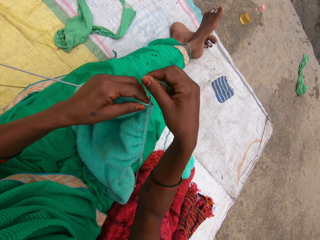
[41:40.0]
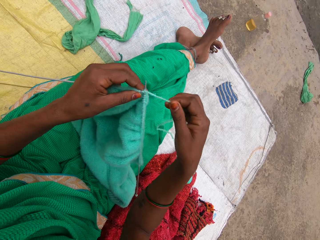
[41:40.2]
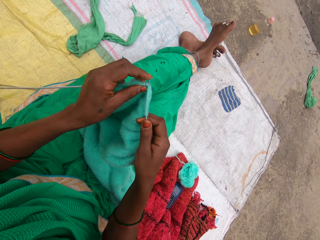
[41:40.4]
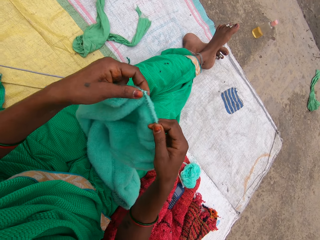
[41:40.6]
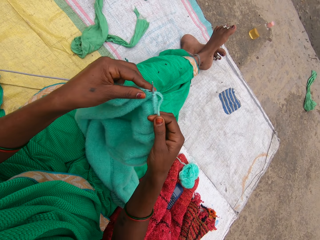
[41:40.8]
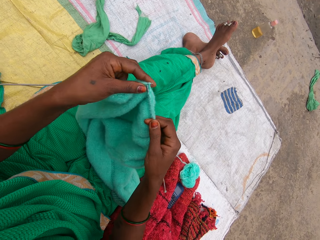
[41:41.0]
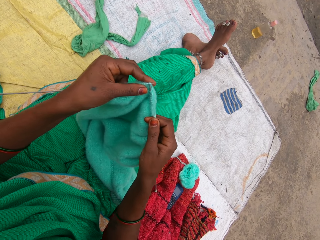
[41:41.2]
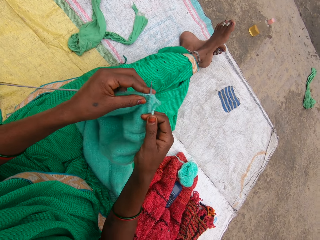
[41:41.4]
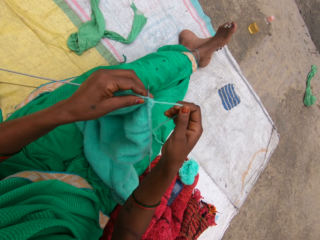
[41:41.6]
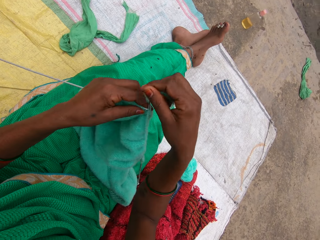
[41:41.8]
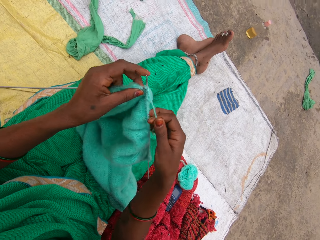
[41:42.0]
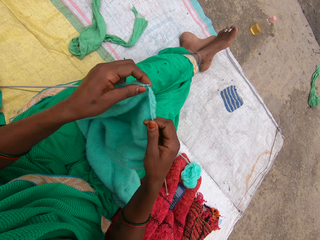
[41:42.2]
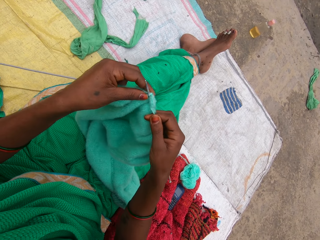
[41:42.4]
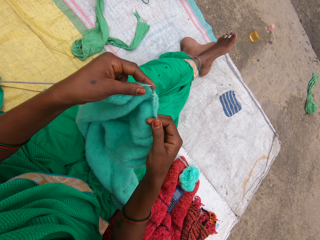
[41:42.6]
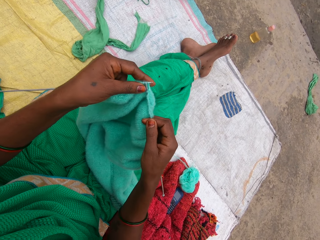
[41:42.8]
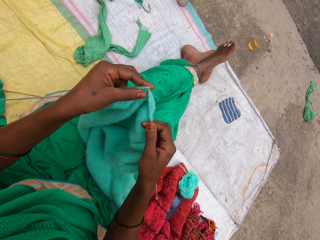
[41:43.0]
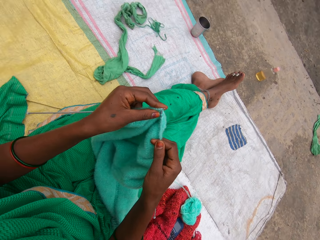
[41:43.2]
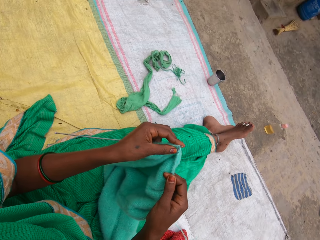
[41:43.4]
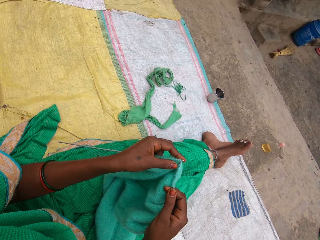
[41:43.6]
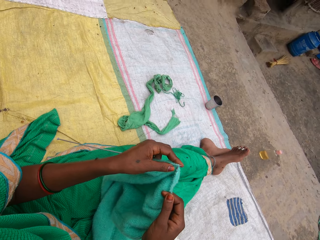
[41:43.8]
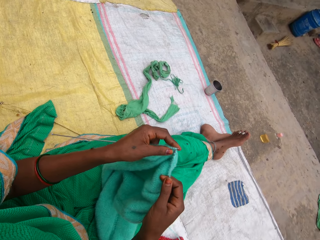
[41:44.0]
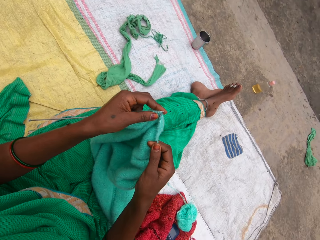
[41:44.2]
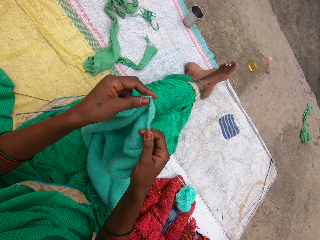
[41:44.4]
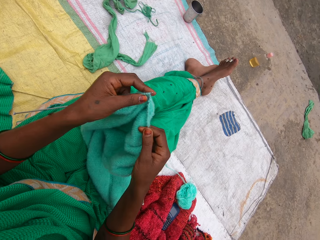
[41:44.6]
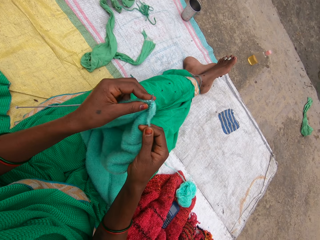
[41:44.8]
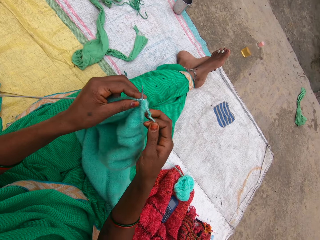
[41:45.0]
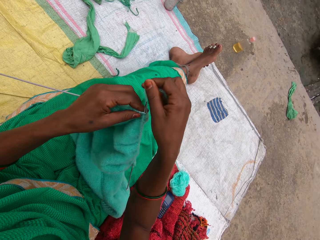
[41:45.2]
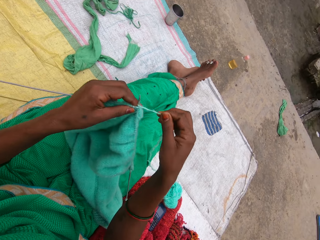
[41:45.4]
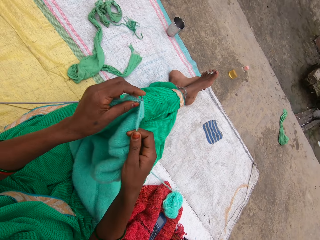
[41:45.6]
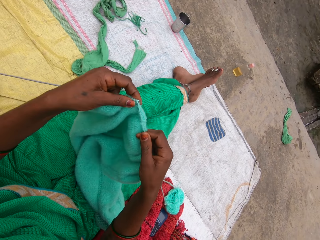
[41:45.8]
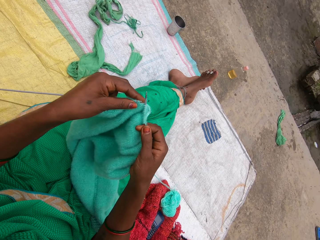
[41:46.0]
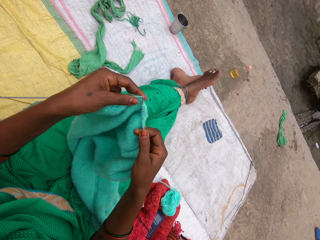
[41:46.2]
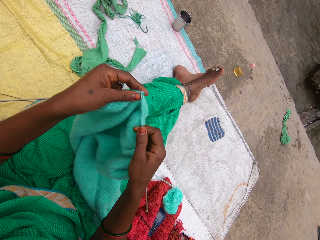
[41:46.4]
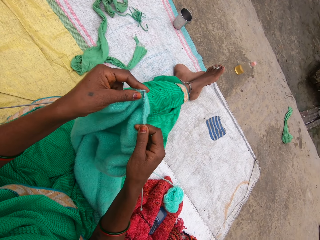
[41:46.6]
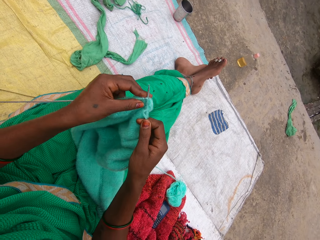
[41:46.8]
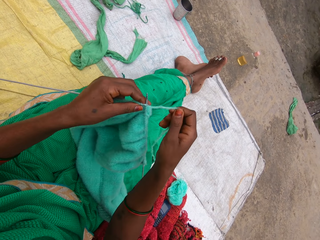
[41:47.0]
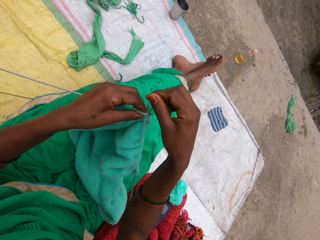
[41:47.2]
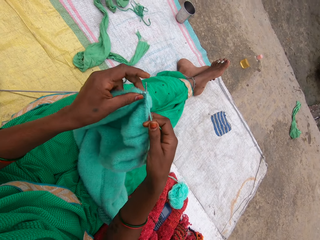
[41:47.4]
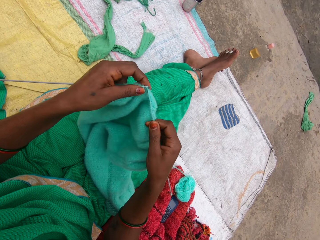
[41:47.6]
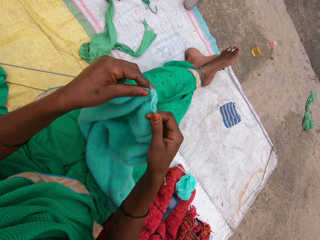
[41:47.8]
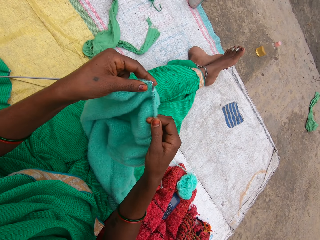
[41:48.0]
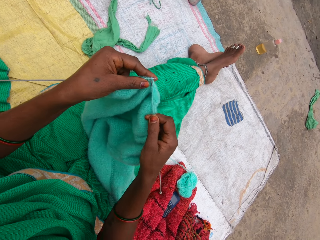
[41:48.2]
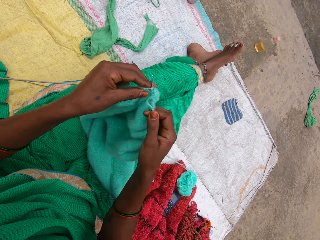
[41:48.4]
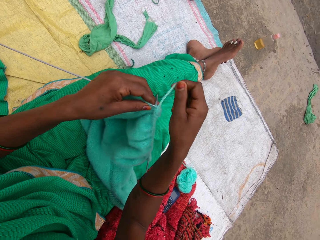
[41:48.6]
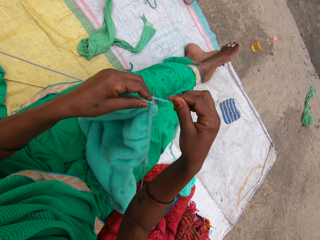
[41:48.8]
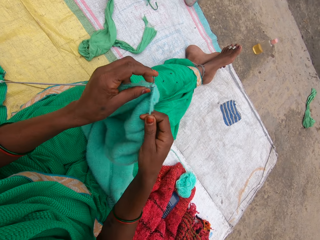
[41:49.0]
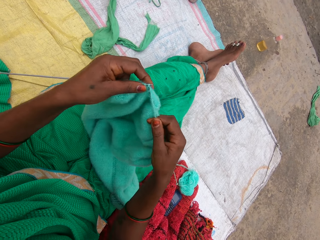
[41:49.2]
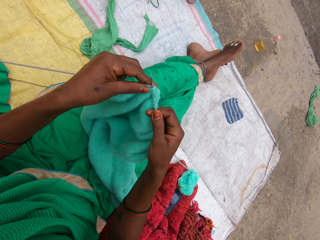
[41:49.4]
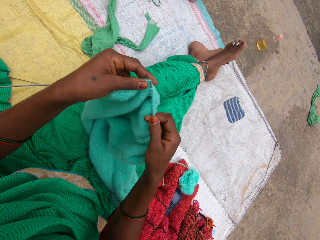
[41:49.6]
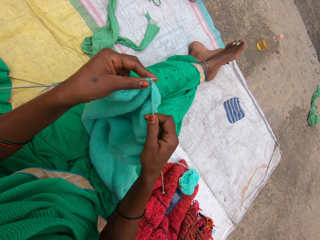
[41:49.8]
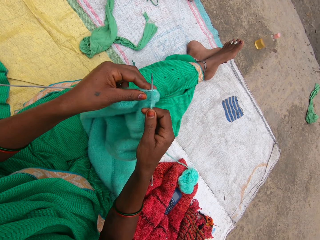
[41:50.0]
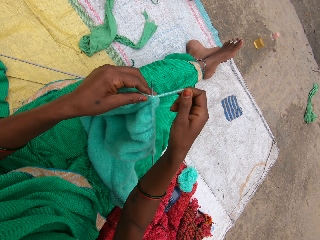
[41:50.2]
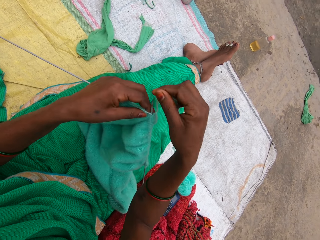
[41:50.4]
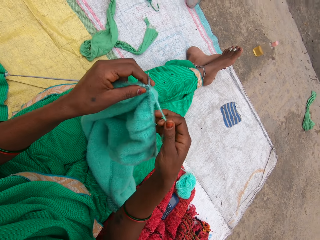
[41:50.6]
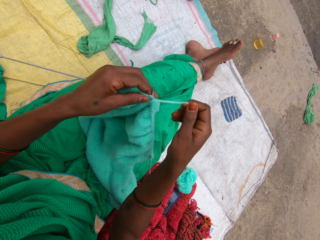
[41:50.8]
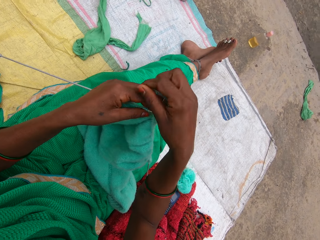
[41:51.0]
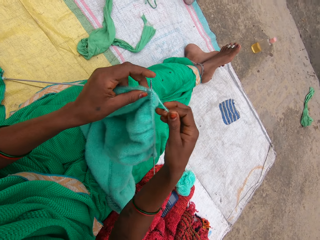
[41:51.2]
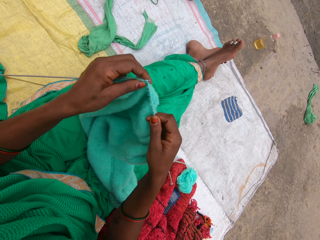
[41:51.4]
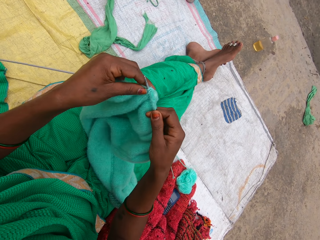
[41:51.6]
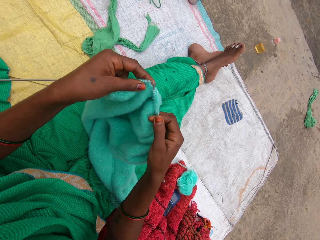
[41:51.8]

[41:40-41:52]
A girl speaks with the camera wearer. The camera wearer calls out a name. They knit the yarn with the needles.

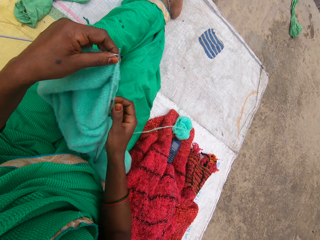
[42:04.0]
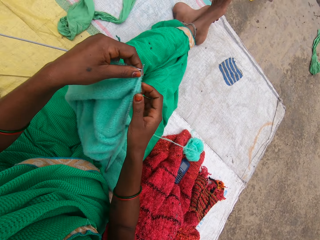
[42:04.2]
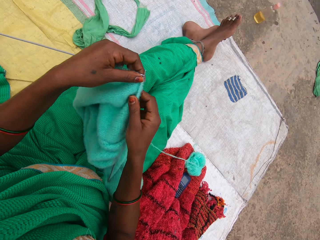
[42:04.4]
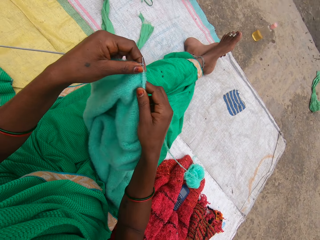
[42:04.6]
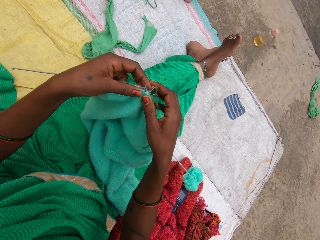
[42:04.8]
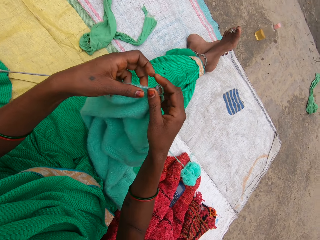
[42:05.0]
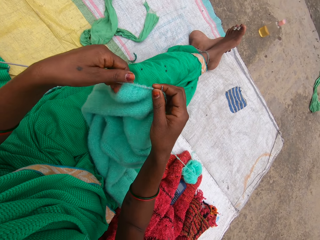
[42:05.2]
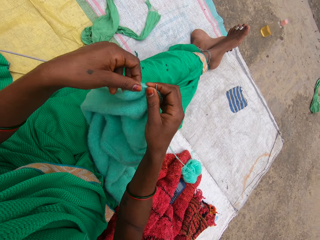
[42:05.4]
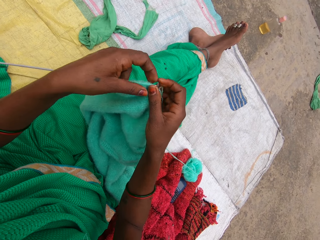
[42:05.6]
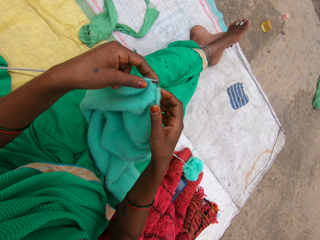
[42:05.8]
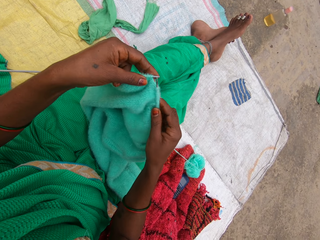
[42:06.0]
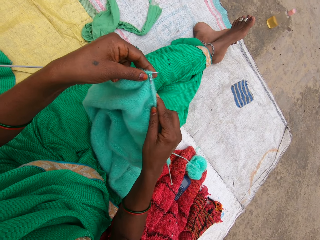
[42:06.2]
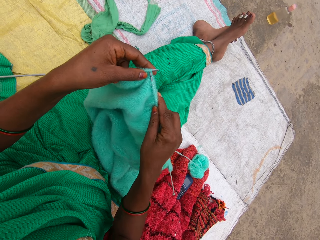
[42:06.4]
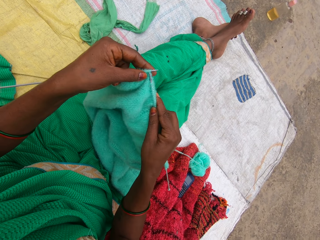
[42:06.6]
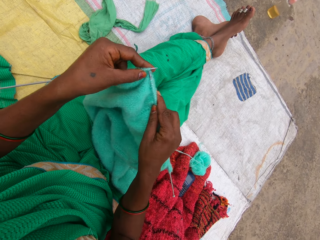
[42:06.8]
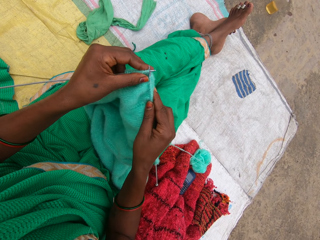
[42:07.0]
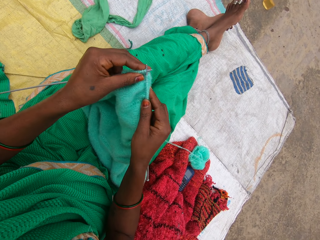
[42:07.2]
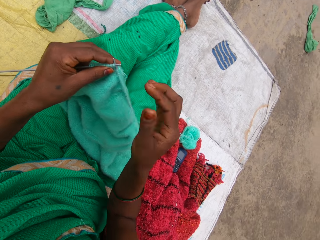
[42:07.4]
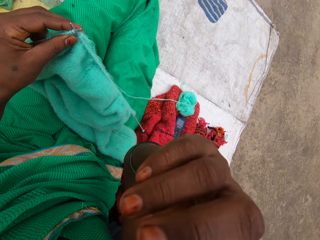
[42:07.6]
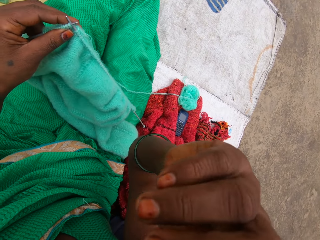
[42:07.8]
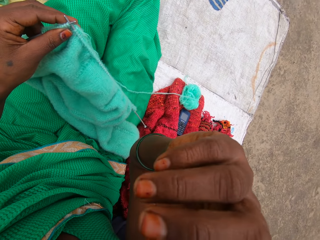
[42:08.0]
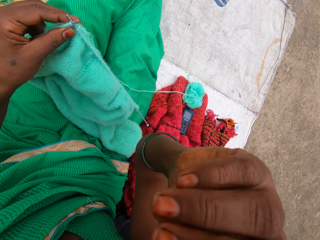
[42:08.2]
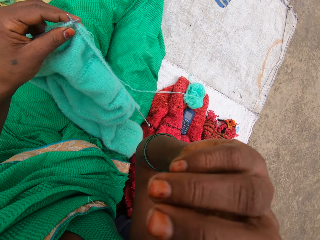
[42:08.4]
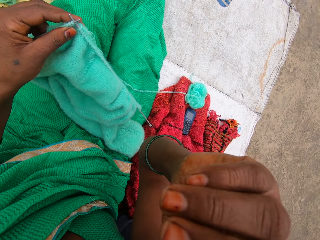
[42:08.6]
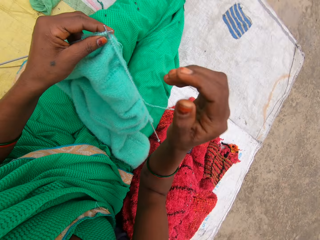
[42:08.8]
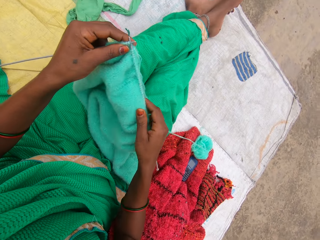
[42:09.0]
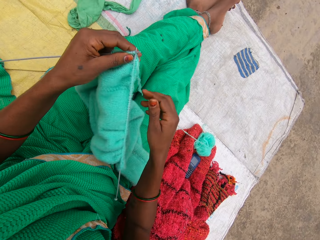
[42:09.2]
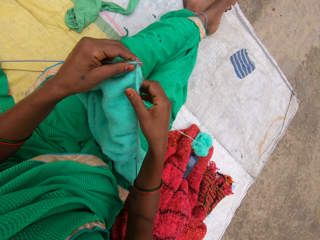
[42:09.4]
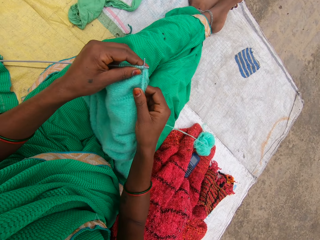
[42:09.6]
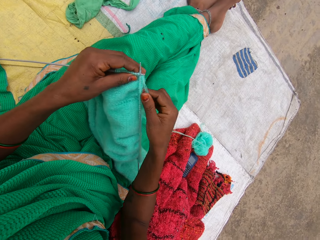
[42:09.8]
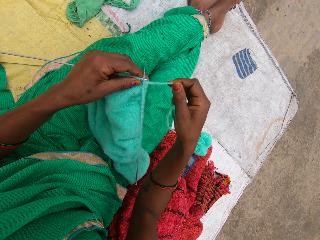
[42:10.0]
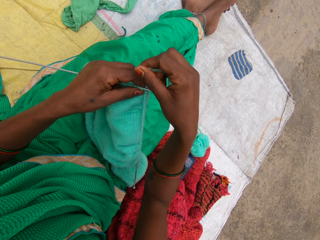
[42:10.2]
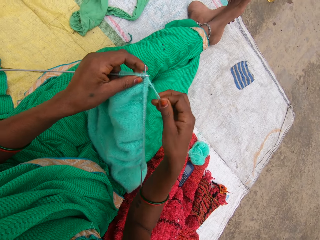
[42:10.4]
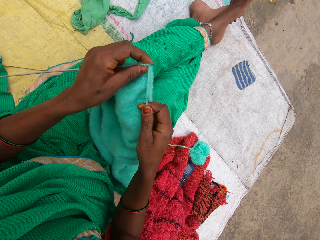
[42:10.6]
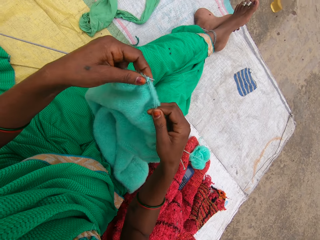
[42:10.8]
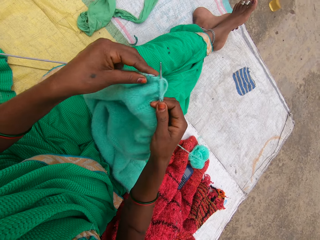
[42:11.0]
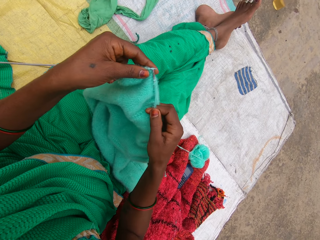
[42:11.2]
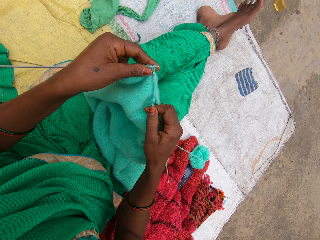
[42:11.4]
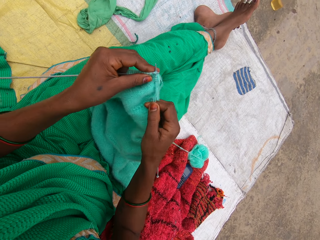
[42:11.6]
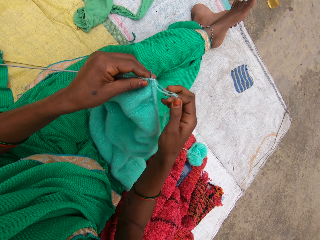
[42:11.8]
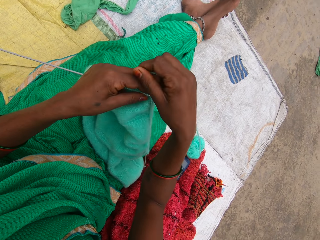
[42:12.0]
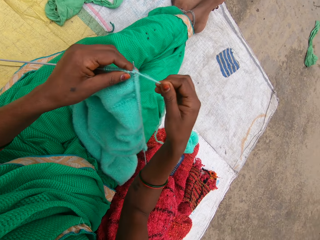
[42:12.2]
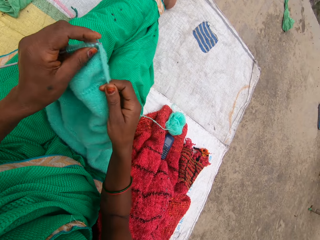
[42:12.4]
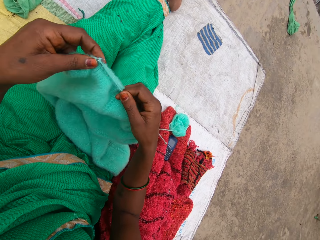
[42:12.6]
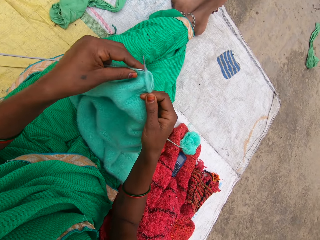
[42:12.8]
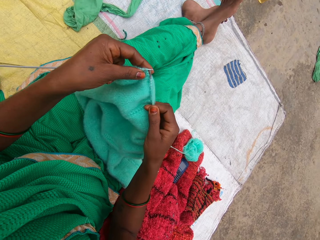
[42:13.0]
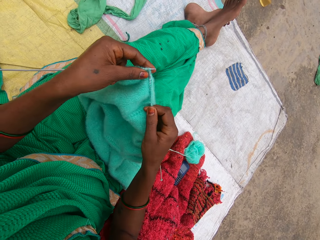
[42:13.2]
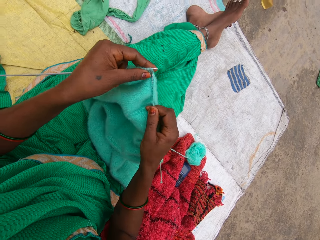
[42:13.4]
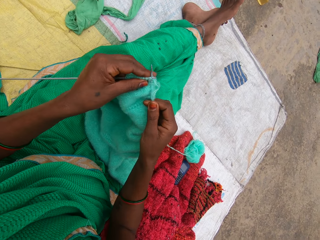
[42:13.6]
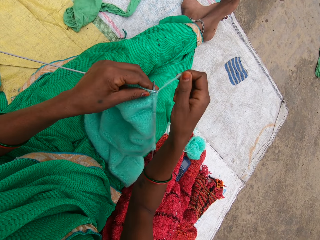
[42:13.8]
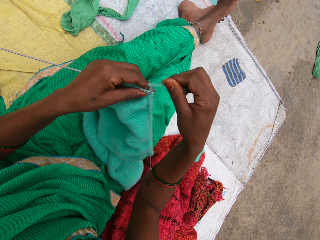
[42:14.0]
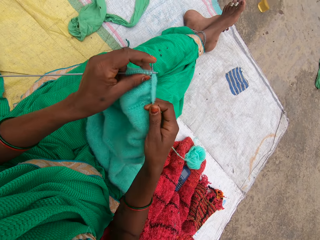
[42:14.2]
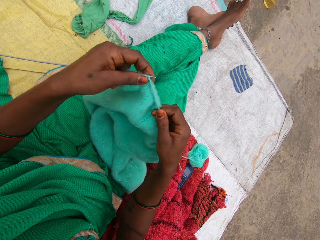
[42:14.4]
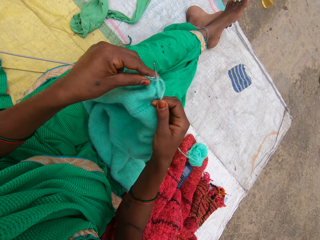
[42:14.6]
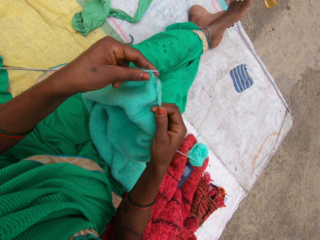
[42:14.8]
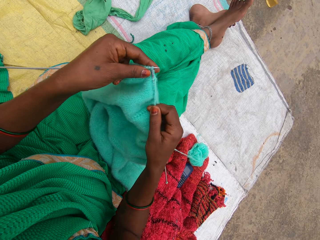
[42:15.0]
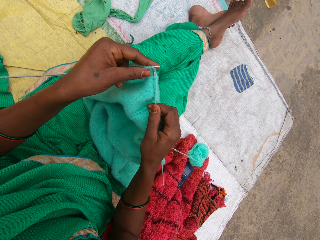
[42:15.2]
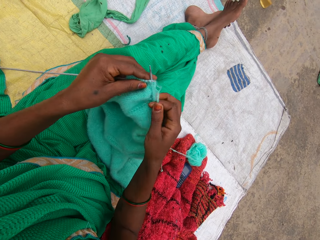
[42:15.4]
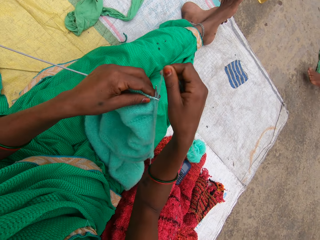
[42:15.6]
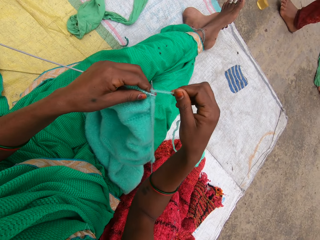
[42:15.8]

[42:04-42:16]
The camera wearer pulls the garment in the knitting needle. She checks the garment. She pulls the garment in the knitting needle. She knits the garment. She touches her nose. She knits the yarn with the needles.
